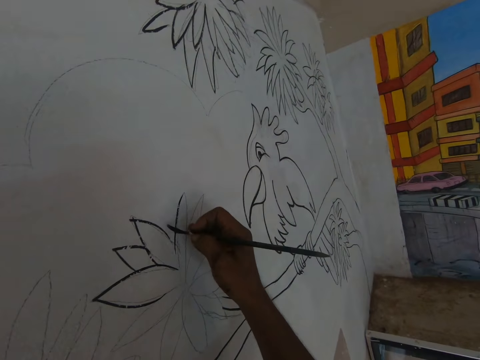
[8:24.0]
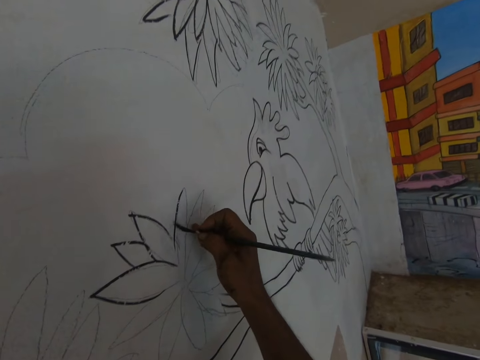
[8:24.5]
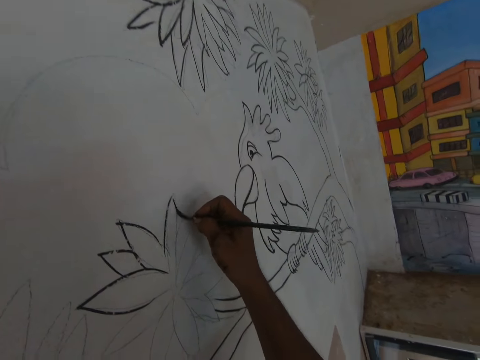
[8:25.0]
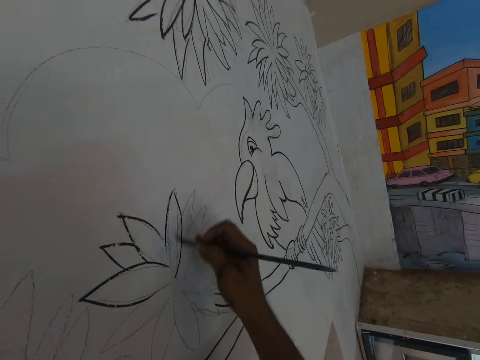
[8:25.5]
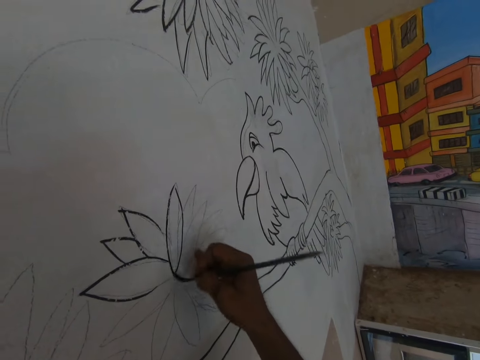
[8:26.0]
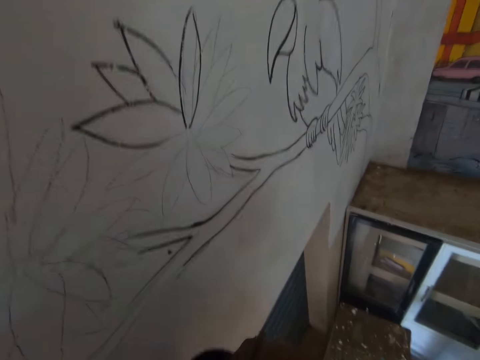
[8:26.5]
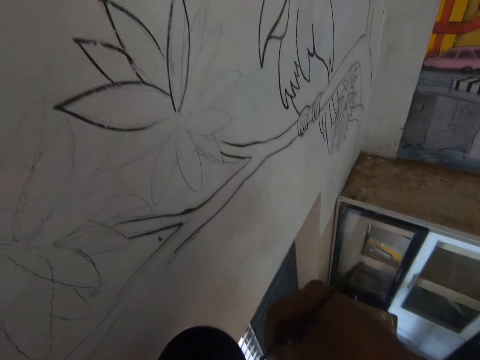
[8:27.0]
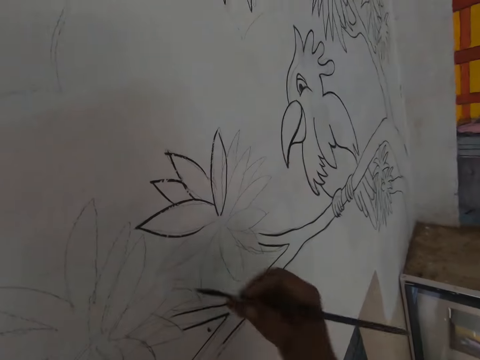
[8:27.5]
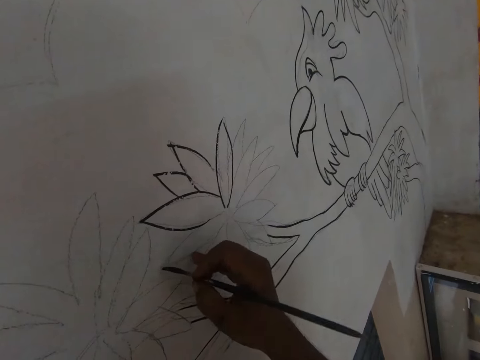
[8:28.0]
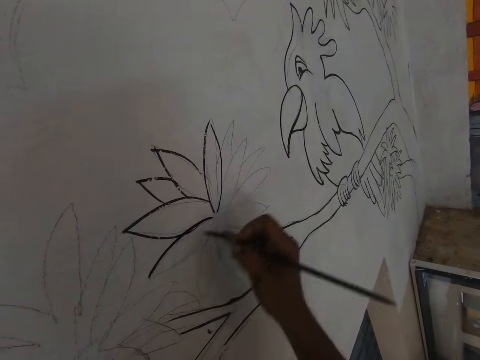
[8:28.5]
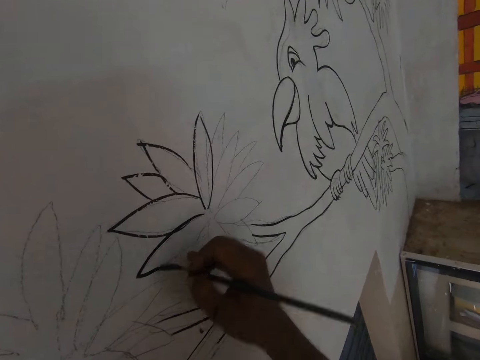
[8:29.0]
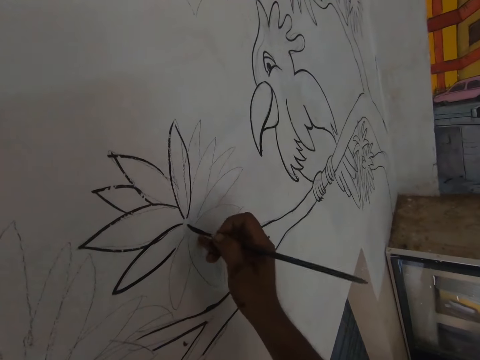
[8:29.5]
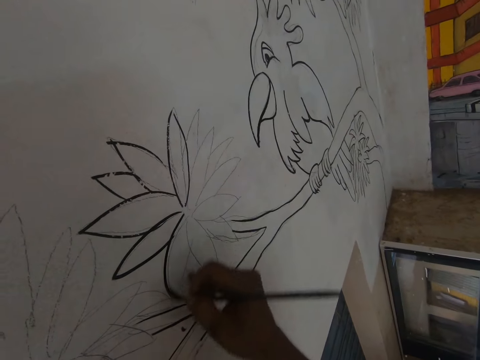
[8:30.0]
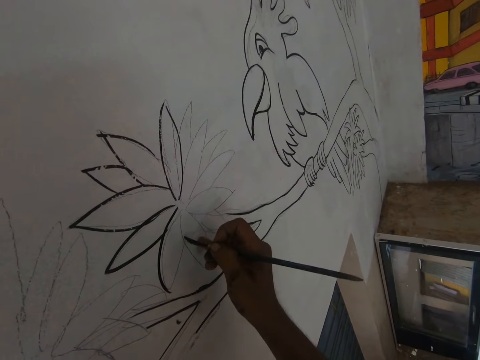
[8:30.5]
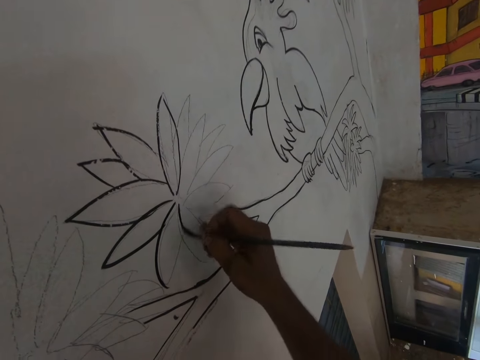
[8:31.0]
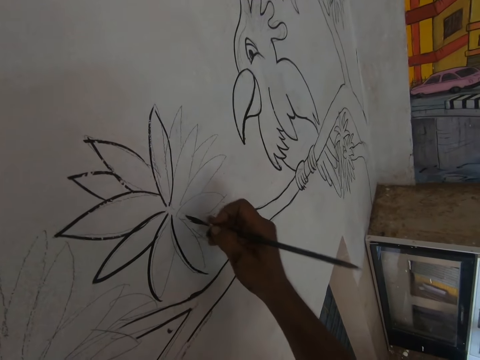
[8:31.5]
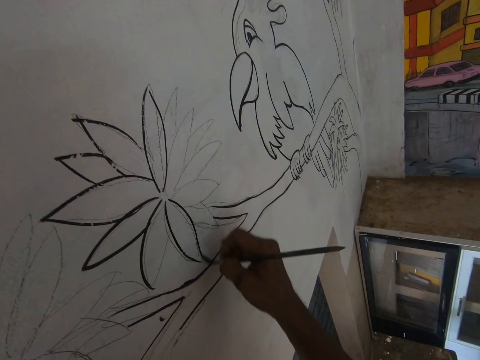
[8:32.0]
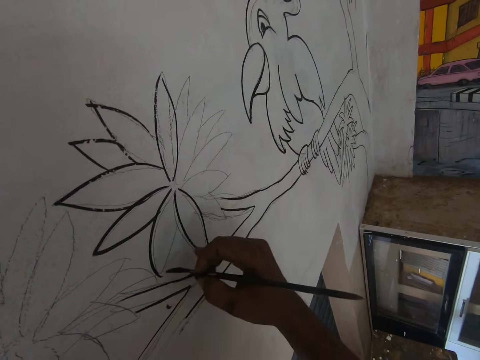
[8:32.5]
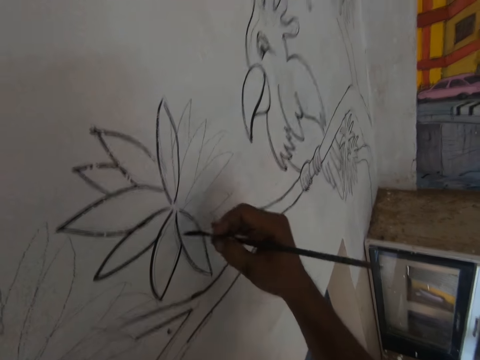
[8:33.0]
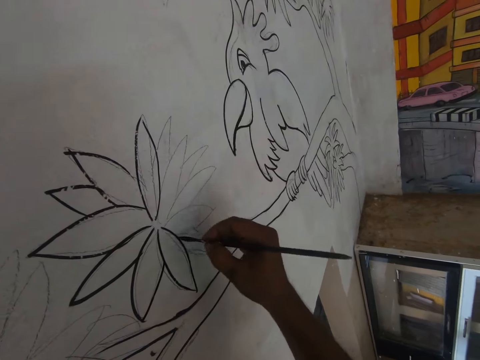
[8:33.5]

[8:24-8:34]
The camera wearer dips the paintbrush in the black paint. They paint the drawing on the wall with black paint.

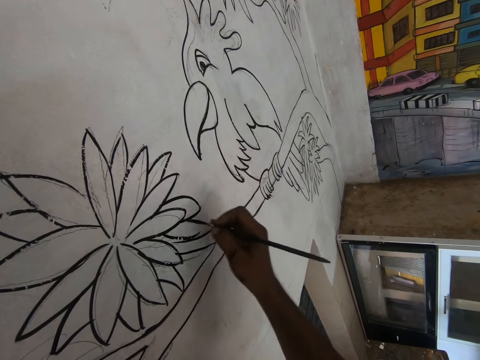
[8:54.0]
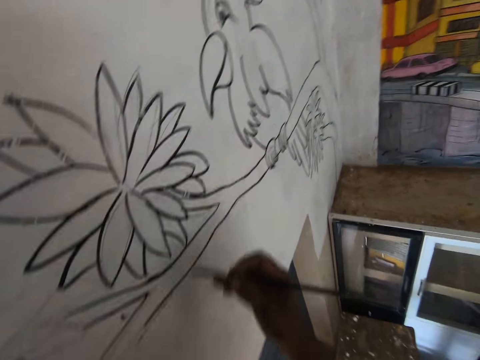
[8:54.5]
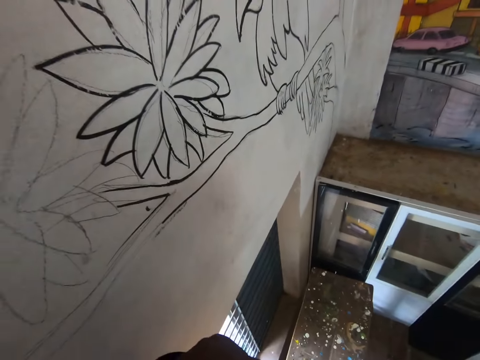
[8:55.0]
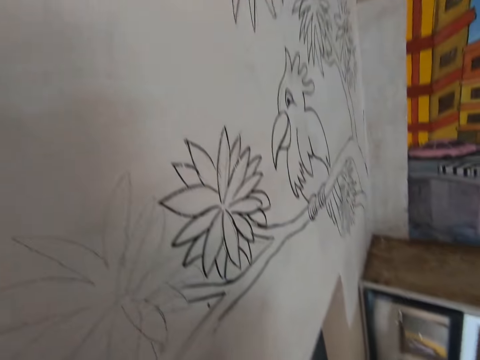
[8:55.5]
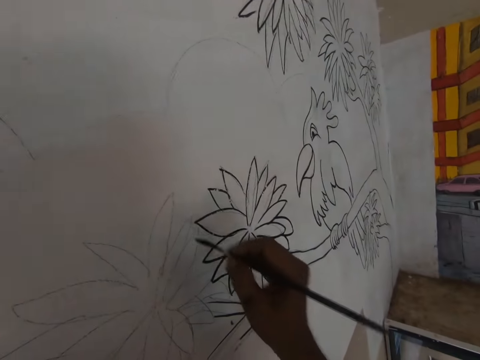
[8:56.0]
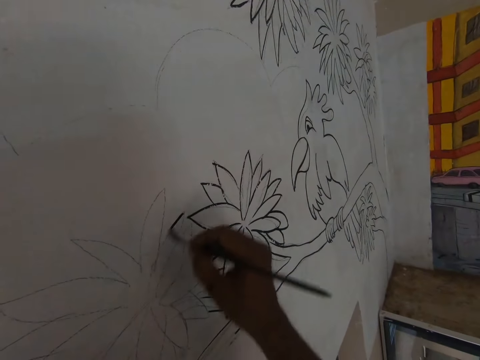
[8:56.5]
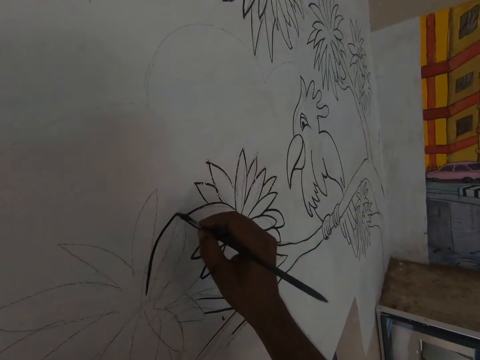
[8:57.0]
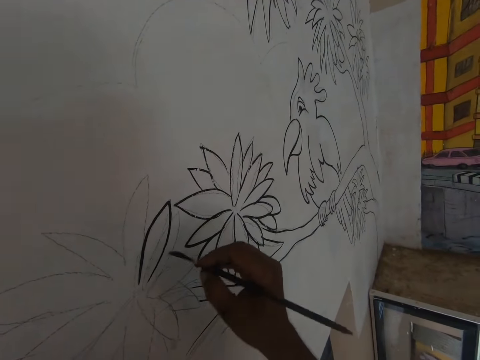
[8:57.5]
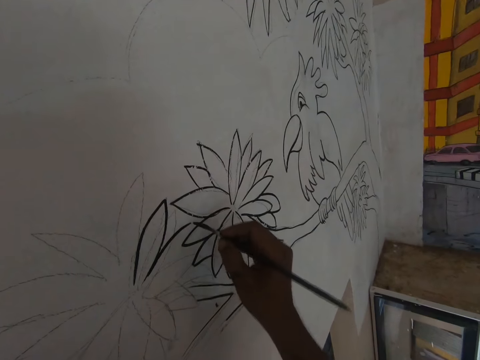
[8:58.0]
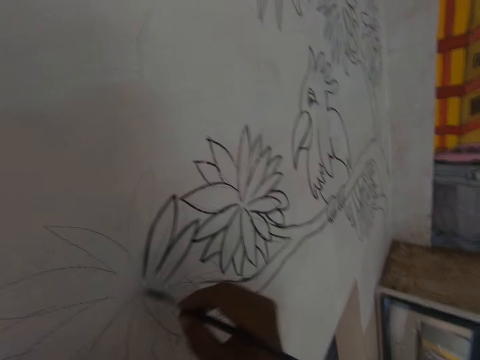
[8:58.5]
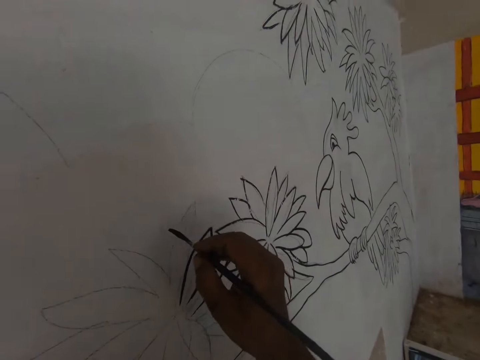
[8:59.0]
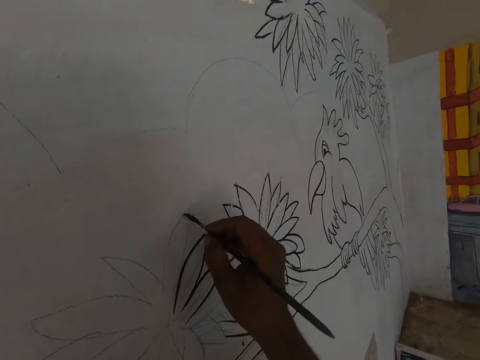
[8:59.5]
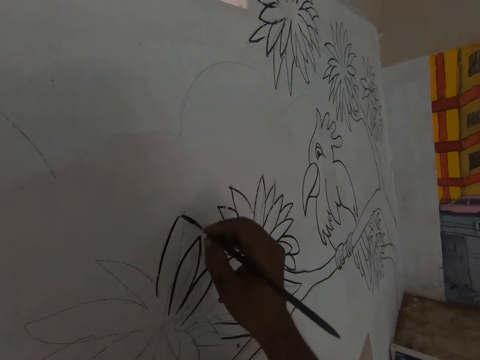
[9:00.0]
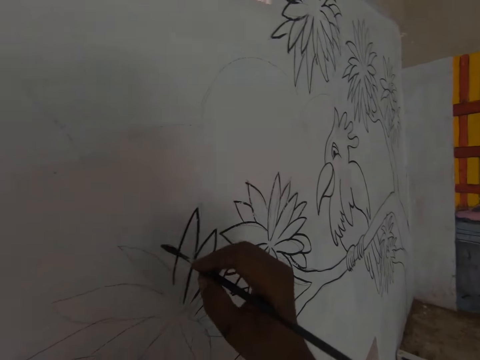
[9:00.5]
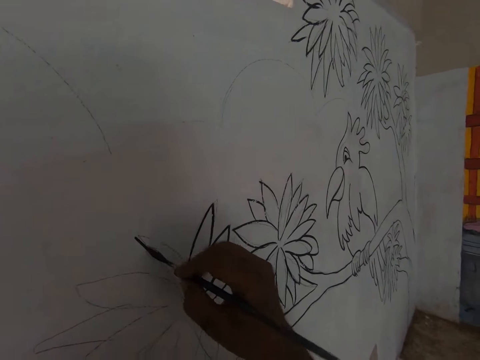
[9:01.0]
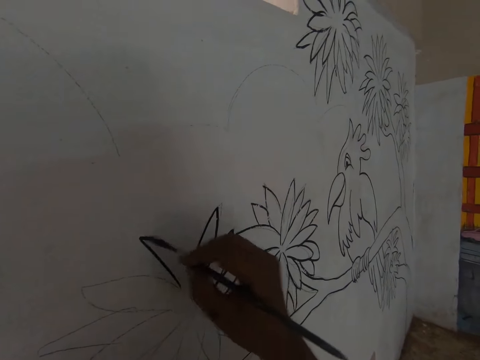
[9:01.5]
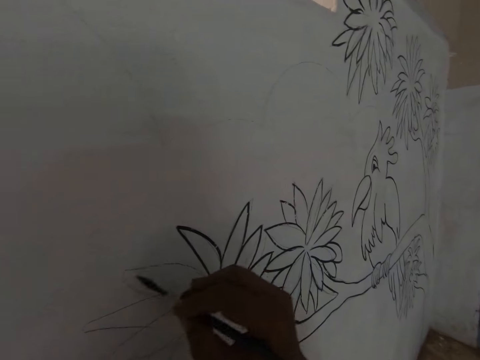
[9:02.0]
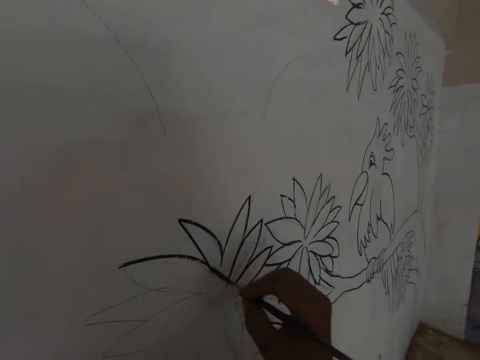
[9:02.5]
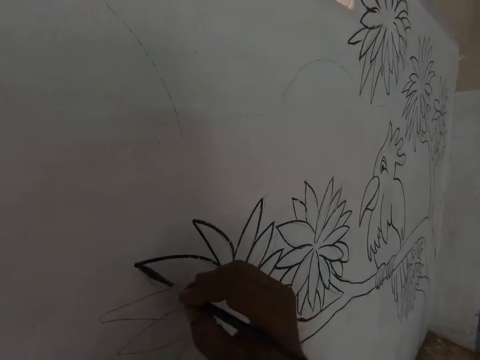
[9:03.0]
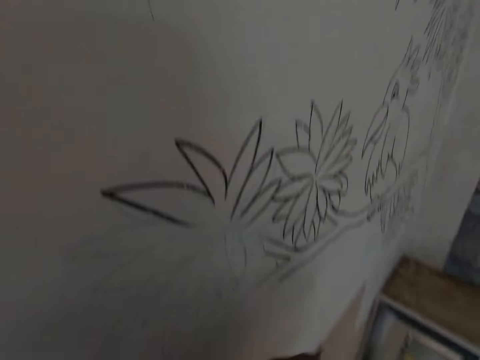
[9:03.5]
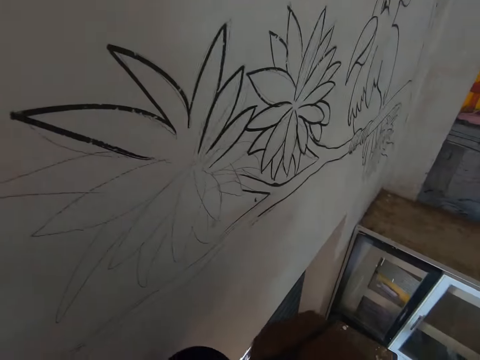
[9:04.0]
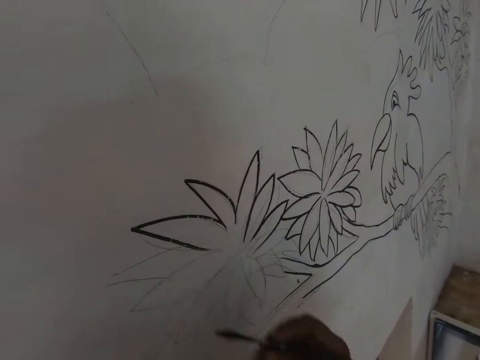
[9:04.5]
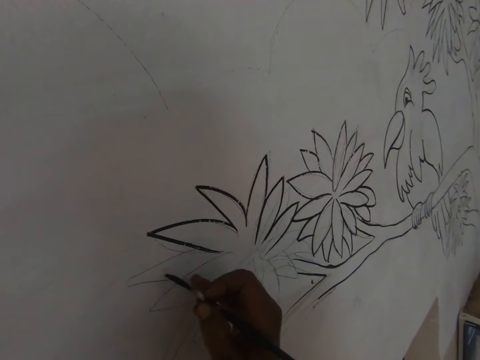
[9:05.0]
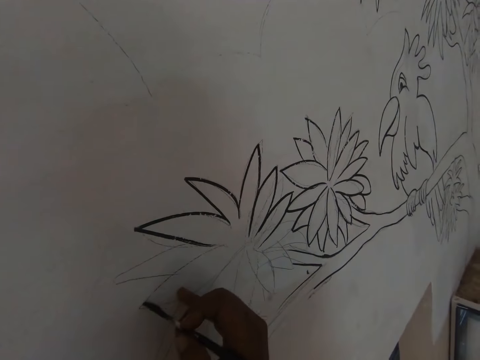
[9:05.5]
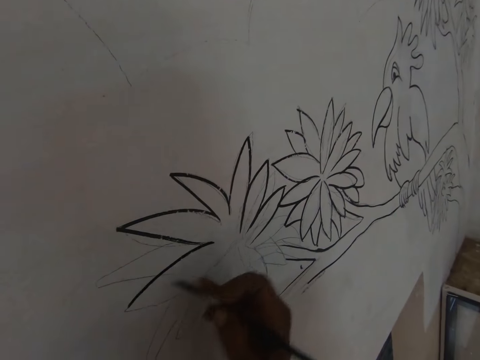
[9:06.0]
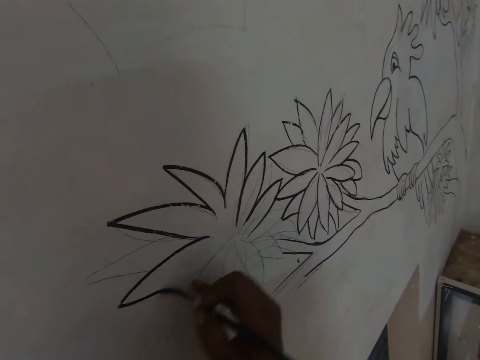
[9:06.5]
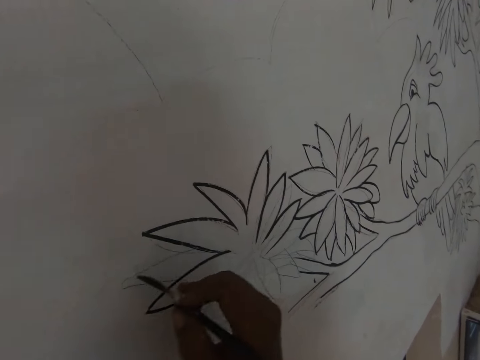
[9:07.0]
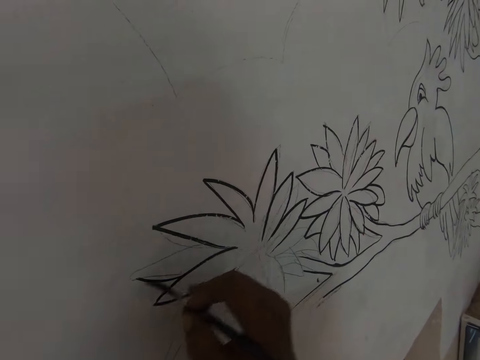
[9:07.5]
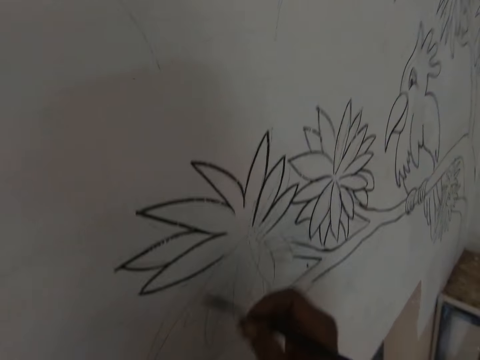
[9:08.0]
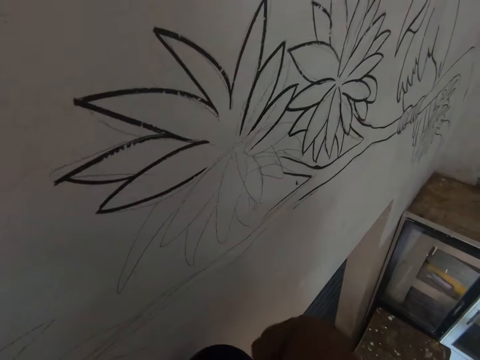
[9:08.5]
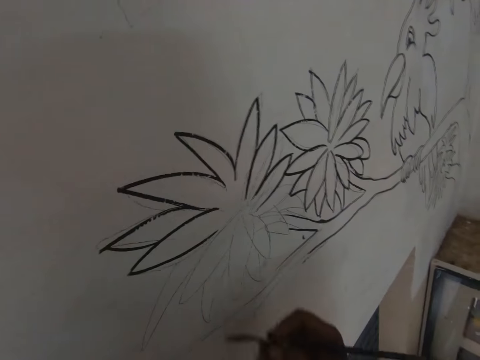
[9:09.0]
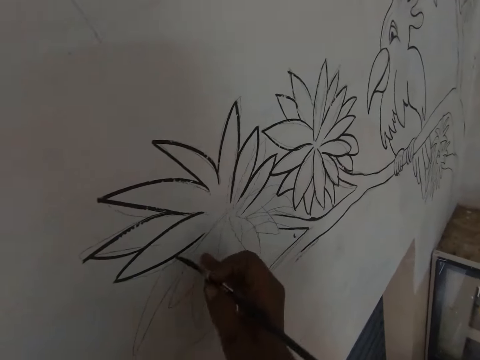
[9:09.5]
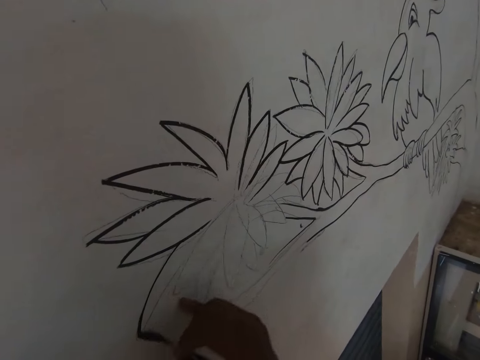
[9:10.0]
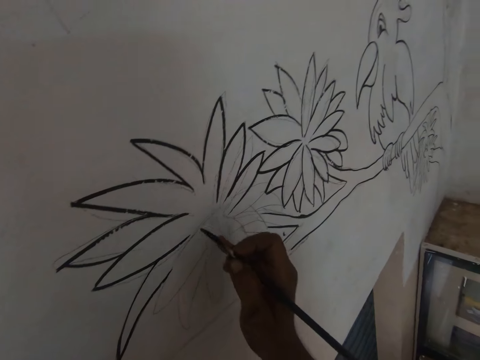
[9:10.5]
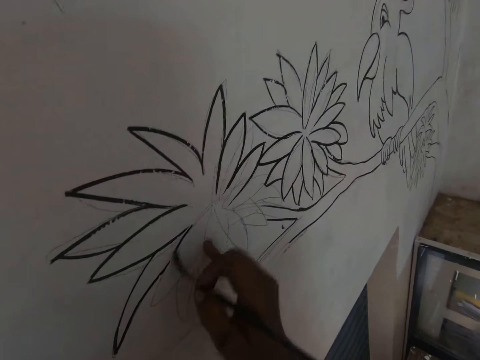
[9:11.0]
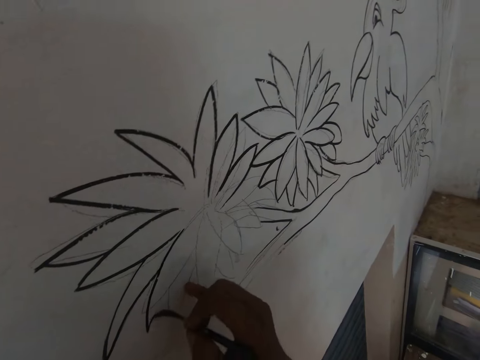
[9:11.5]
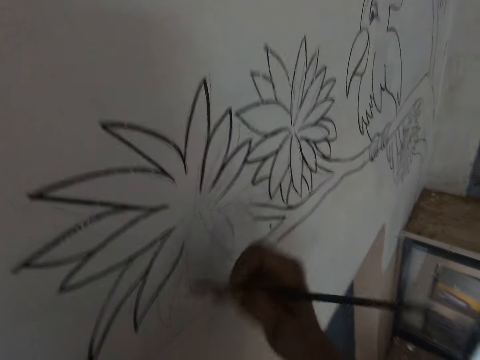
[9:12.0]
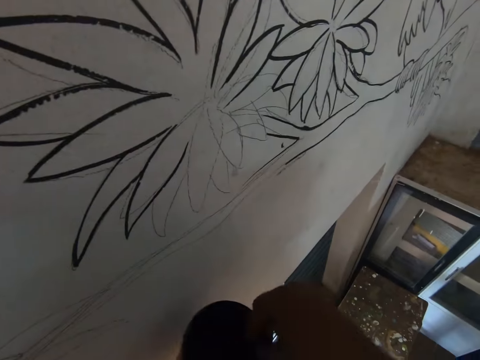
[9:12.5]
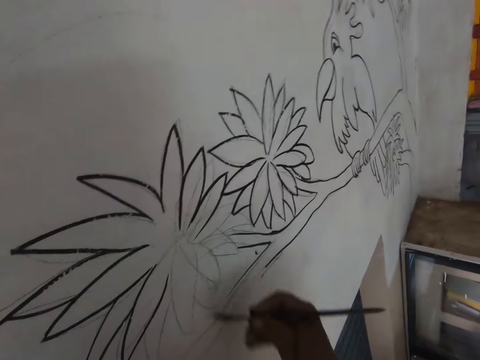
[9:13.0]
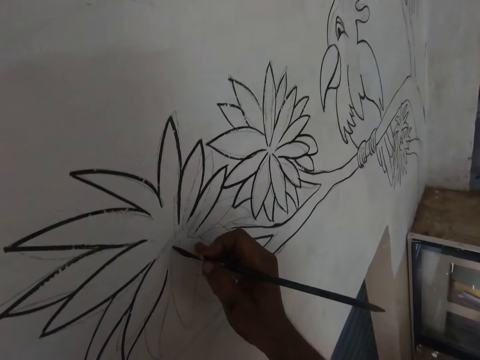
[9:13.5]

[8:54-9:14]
The camera wearer dips the paintbrush in the black paint. They paint the drawing on the wall with black paint. They dip the paintbrush in the black paint. They paint the drawing on the wall with black paint. They dip the paintbrush in the black paint. They paint the drawing on the wall with black paint. They dip the paintbrush in the black paint.
